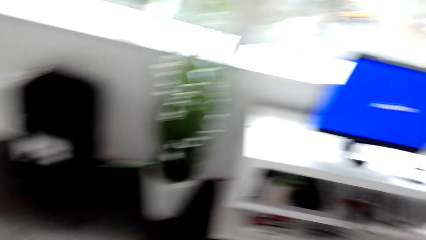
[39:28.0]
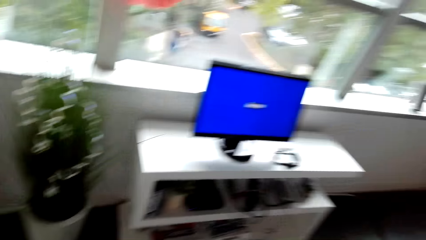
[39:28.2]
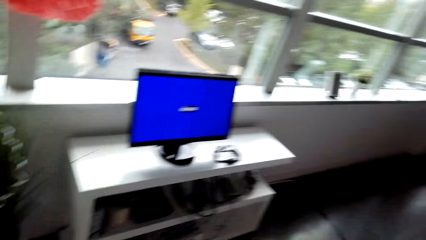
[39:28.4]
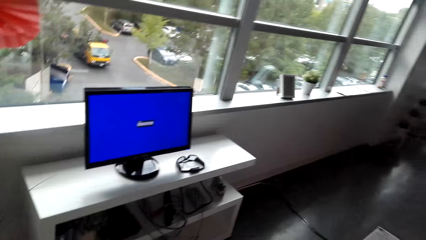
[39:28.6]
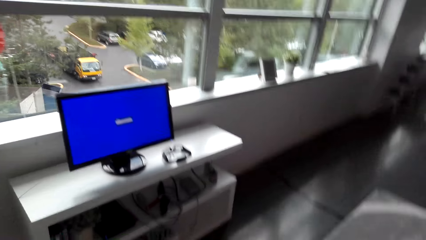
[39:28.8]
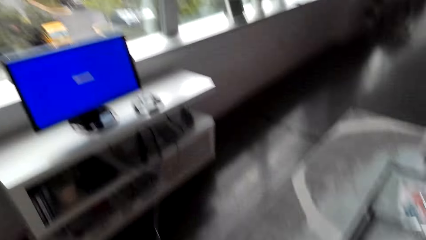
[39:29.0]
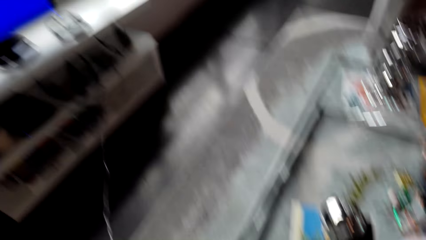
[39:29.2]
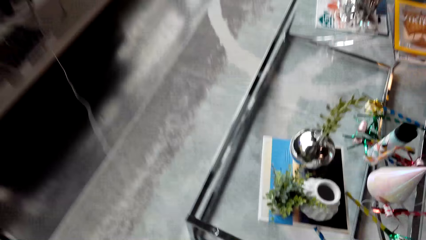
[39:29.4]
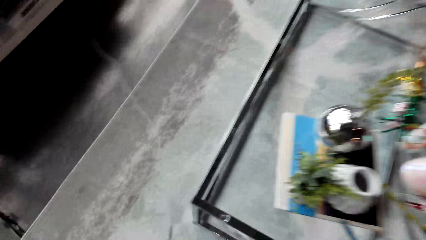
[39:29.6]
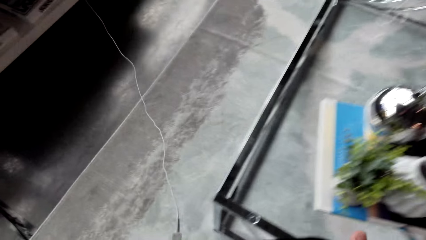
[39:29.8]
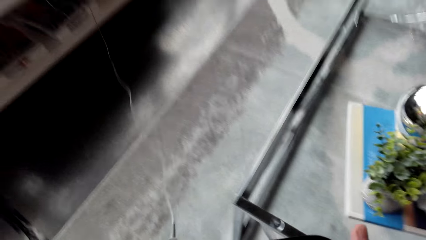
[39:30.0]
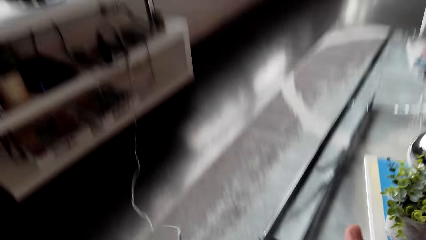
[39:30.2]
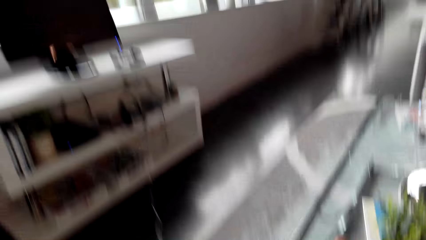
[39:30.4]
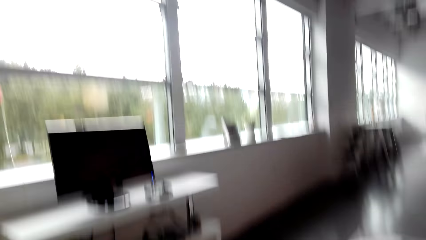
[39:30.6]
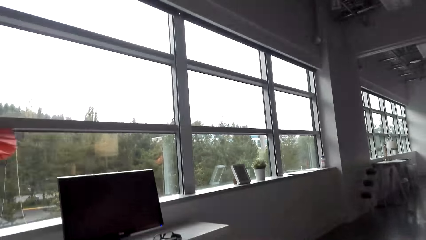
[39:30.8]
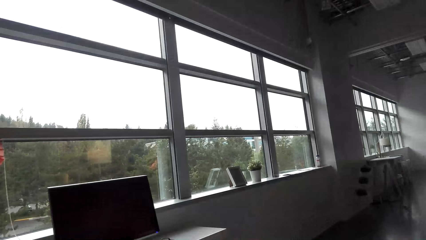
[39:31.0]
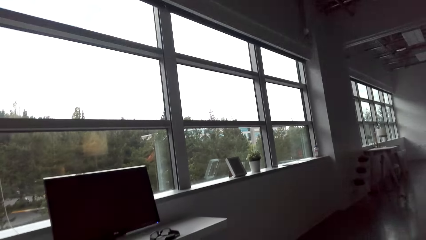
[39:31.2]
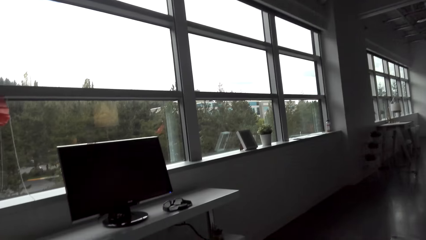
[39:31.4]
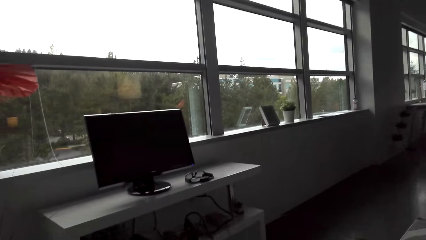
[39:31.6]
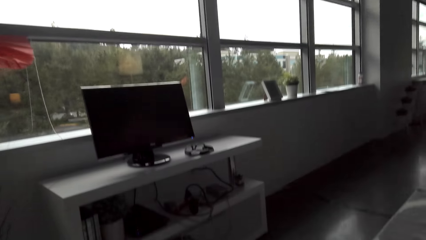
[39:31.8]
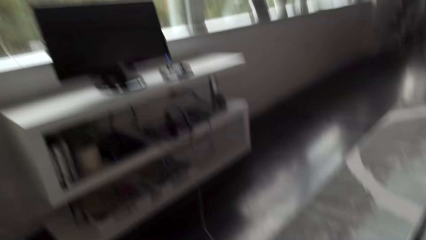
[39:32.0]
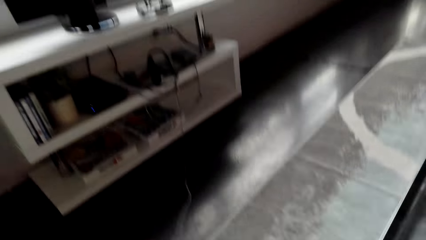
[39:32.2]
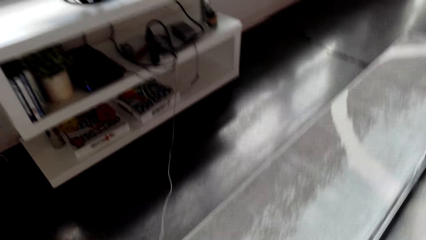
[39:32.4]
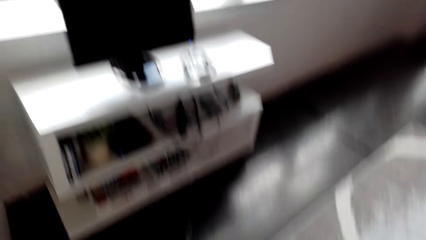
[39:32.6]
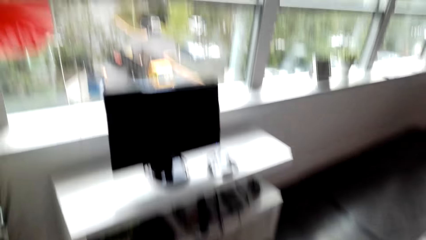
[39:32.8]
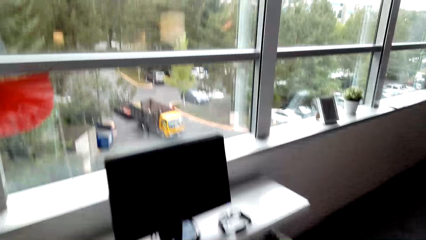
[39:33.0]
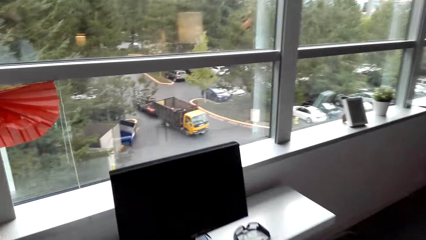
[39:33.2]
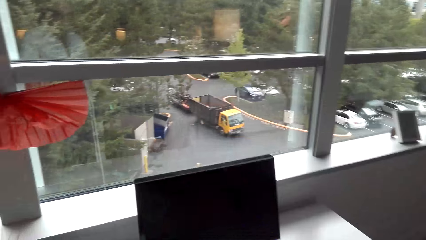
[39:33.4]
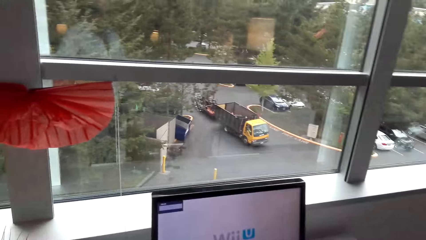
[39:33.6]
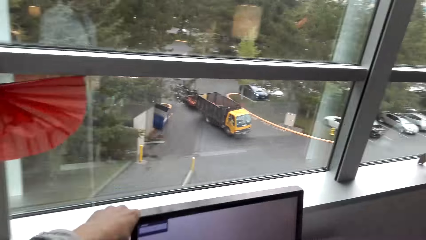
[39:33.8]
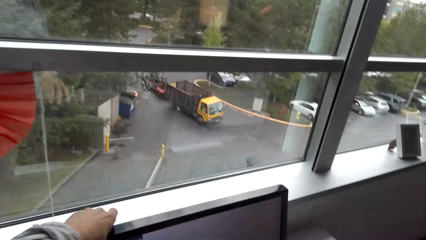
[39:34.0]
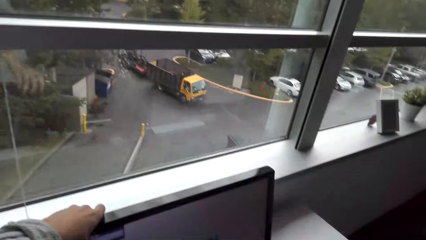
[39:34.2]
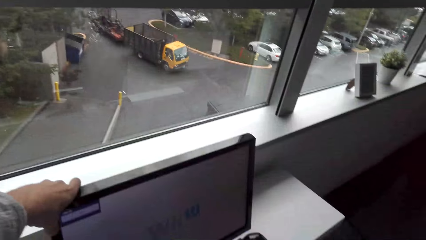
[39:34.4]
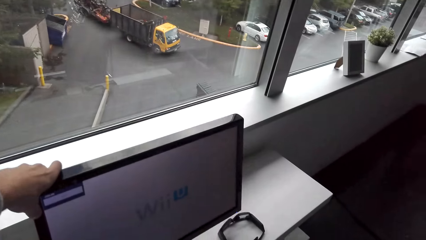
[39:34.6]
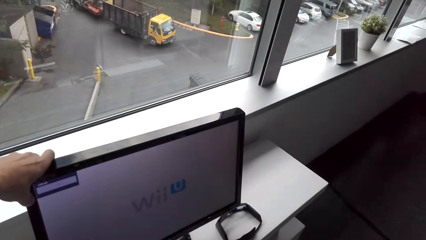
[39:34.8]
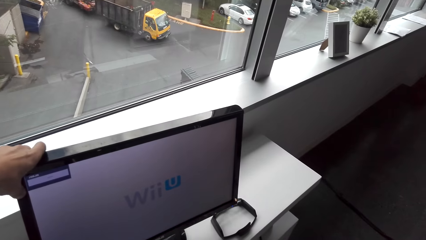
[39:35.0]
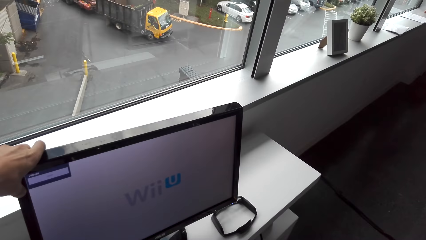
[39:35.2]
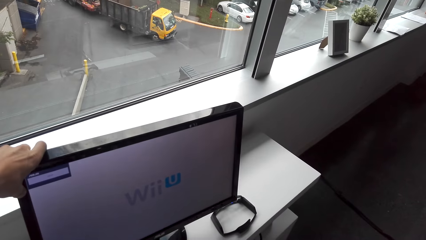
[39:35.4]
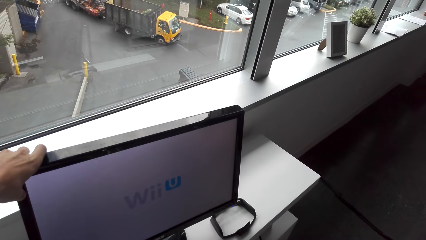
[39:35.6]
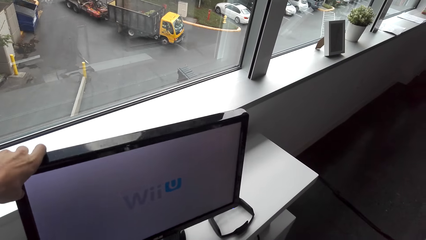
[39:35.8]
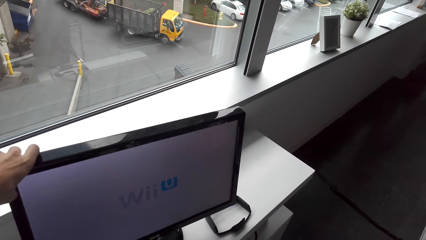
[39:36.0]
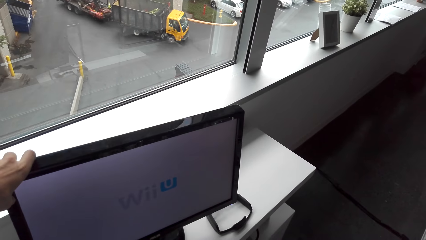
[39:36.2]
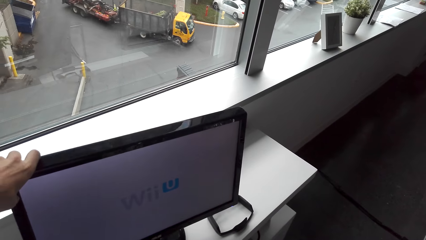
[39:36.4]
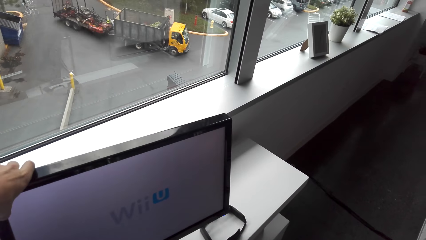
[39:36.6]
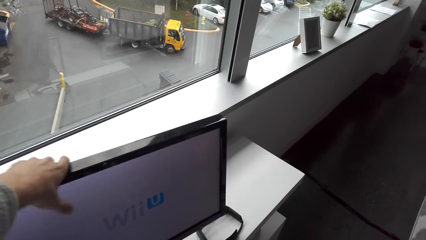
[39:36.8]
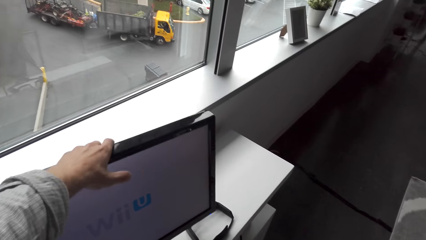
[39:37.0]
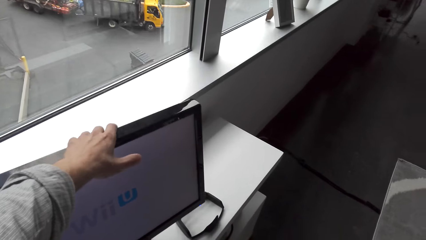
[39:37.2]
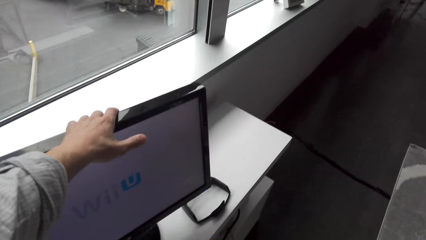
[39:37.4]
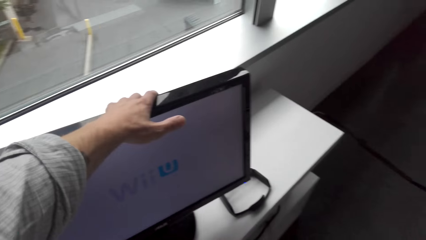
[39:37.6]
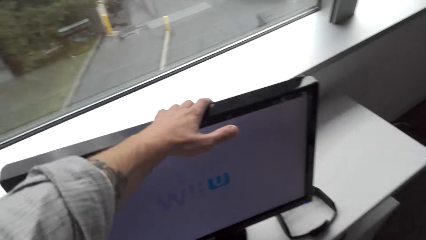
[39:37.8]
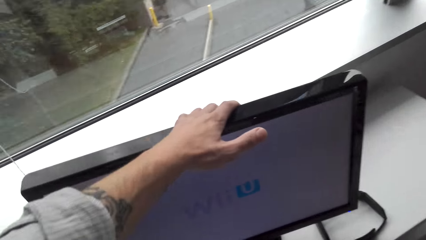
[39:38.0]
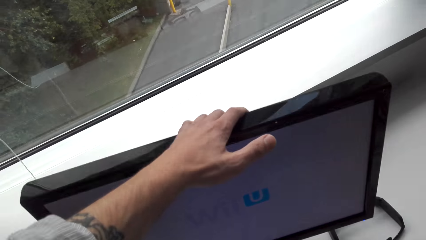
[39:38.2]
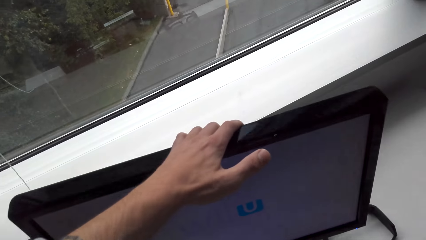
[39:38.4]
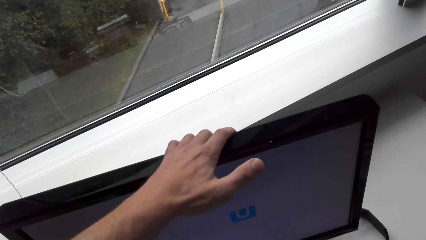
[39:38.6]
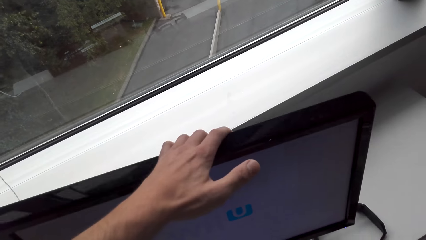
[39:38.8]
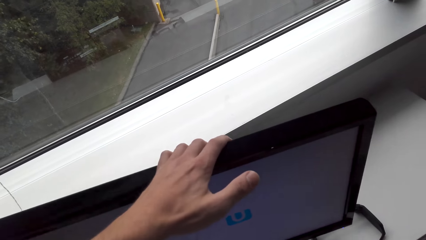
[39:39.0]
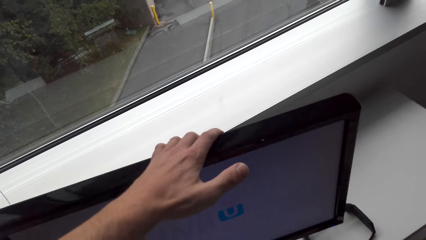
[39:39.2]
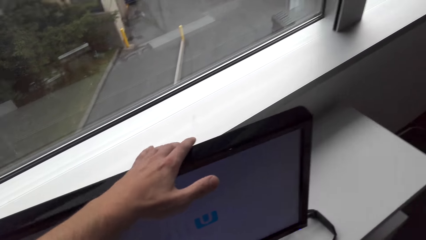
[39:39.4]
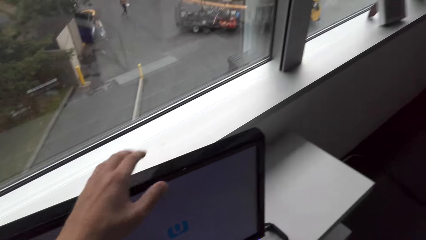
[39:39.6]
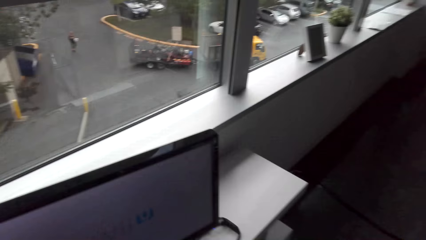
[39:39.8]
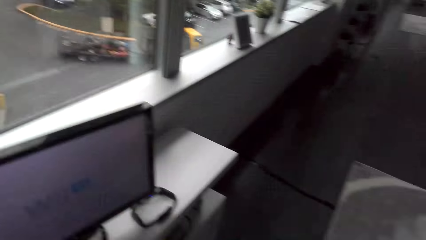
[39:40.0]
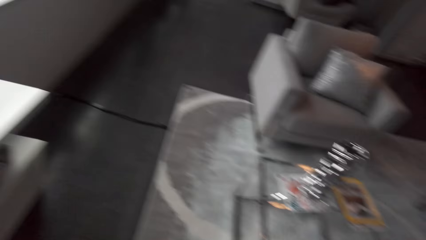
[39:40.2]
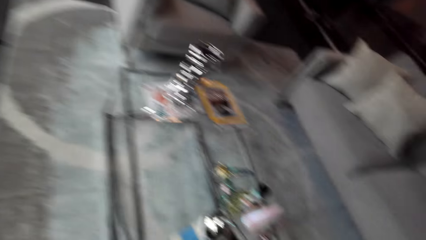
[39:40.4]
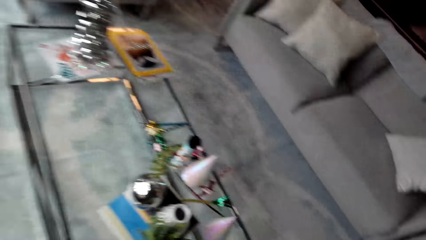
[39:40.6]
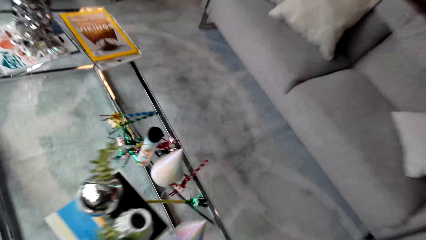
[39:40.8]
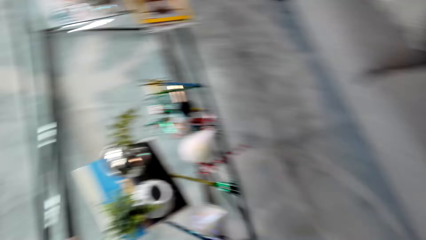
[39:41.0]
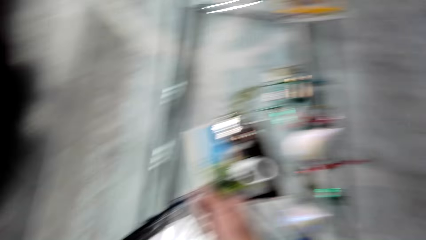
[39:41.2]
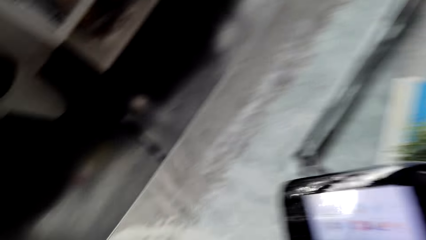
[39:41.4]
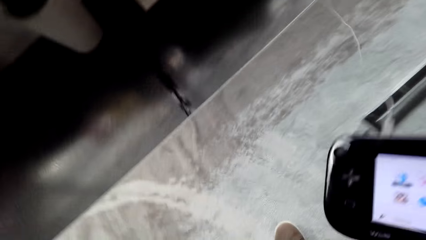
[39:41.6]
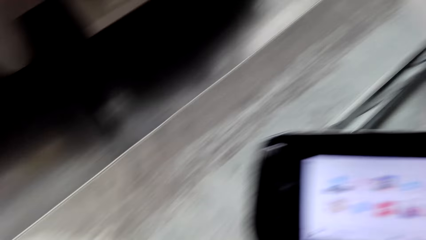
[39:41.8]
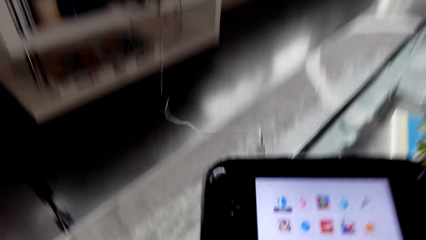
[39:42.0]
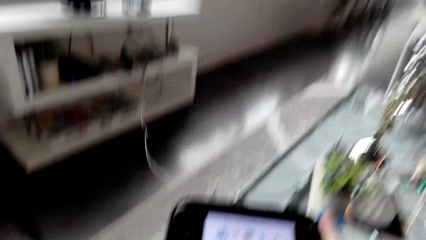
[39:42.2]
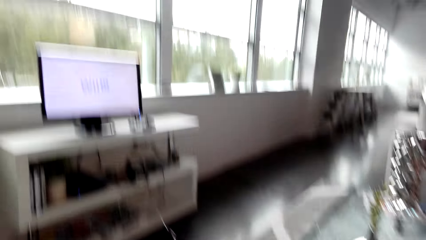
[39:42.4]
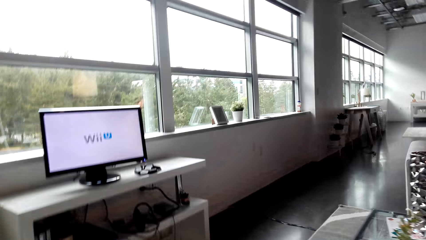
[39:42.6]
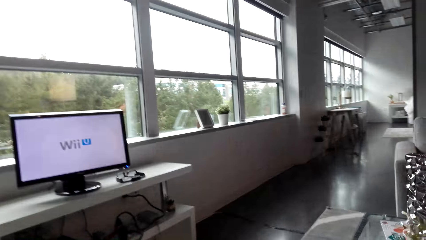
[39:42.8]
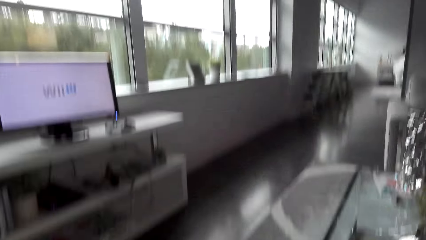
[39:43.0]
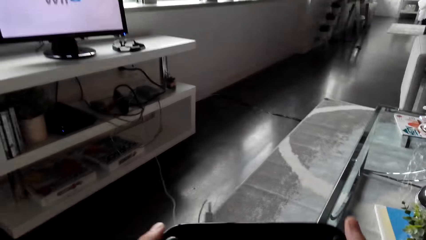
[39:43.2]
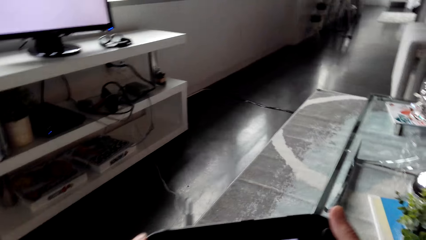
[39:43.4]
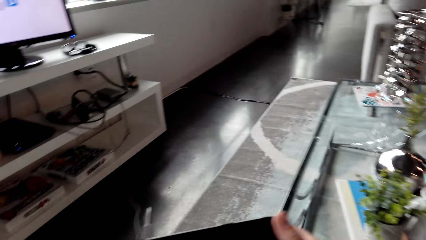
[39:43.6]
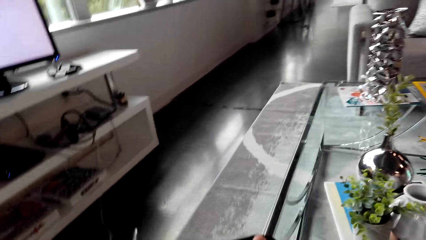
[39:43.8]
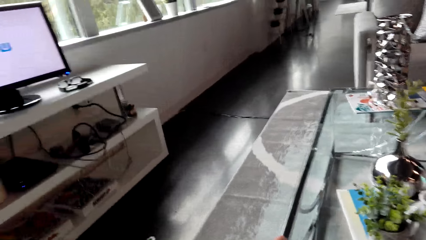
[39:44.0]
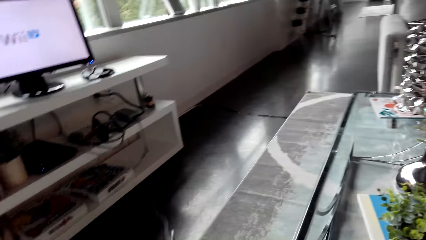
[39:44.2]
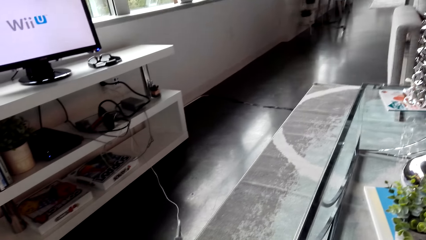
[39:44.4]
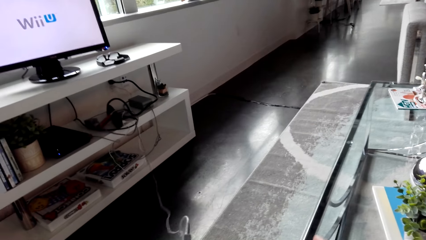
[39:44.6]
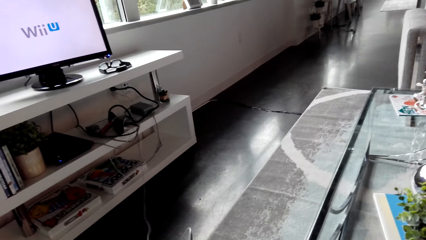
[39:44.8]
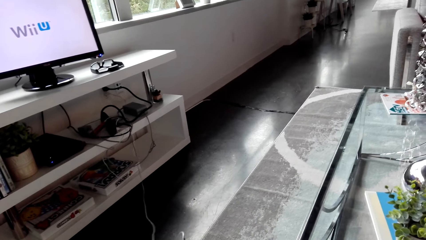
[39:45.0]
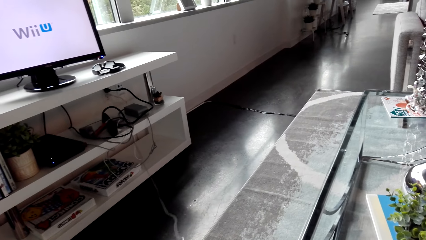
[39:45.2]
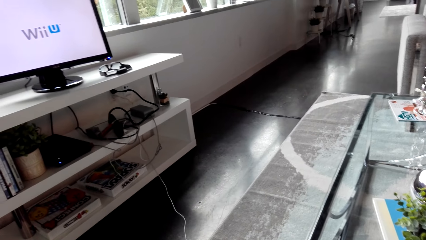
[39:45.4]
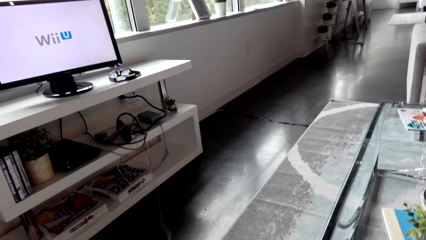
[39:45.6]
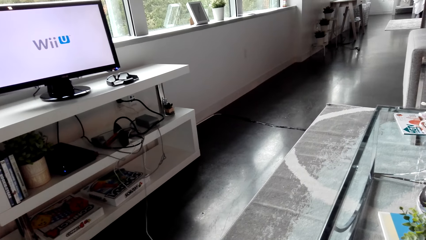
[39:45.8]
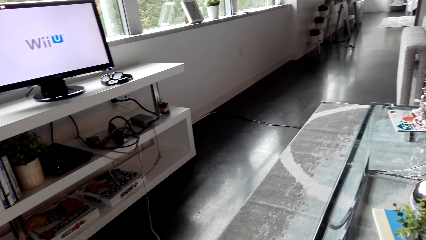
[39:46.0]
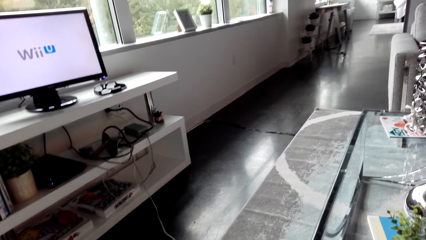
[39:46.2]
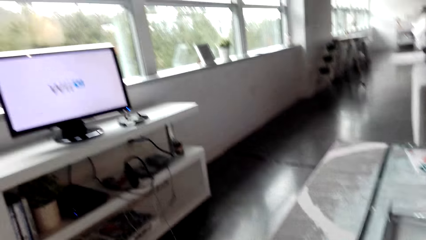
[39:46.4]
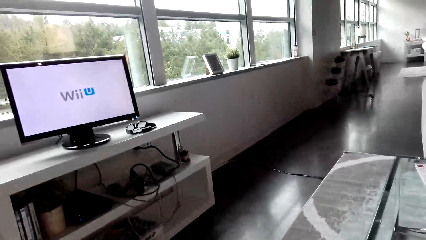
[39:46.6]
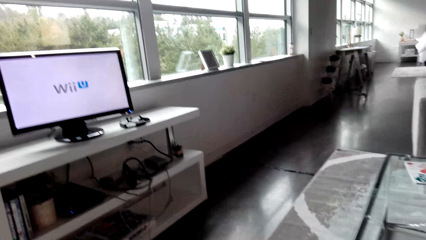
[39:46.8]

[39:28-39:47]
The camera wearer moves the television. They hold the video game controller.
